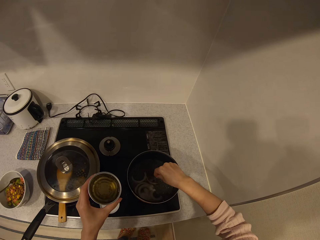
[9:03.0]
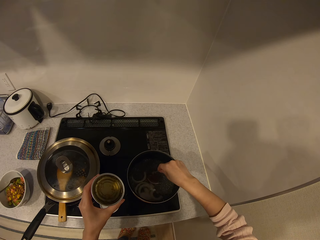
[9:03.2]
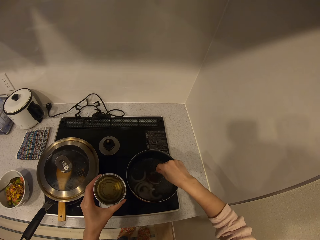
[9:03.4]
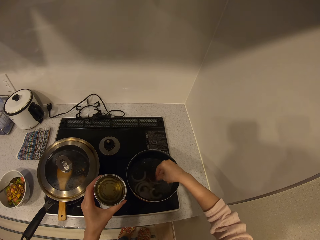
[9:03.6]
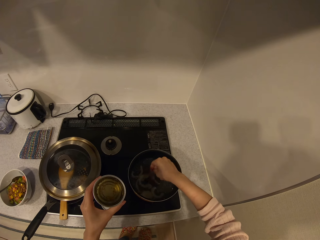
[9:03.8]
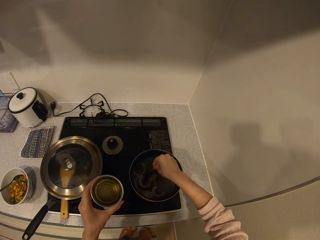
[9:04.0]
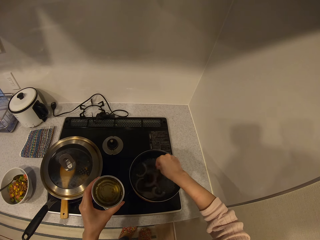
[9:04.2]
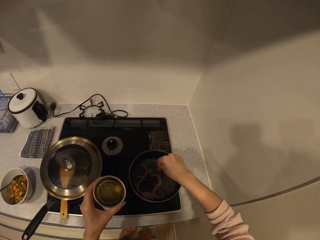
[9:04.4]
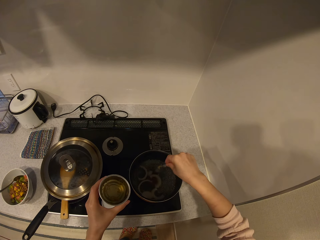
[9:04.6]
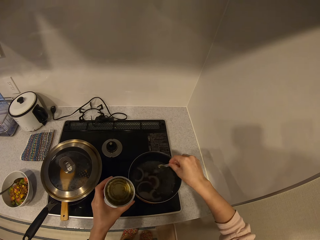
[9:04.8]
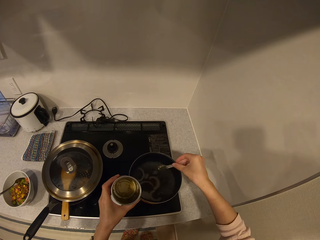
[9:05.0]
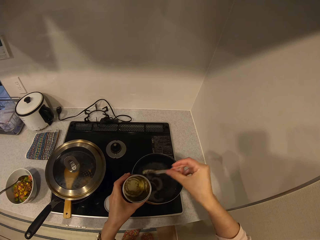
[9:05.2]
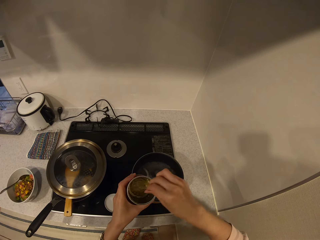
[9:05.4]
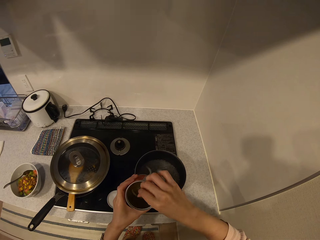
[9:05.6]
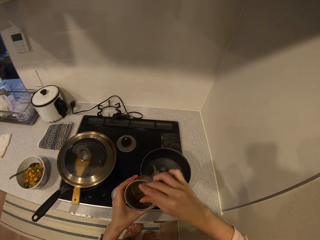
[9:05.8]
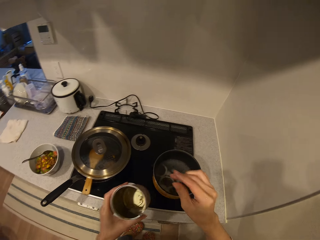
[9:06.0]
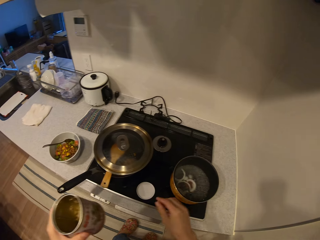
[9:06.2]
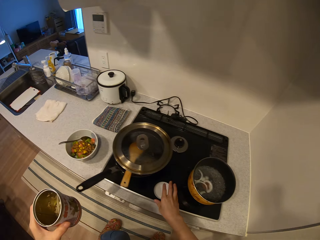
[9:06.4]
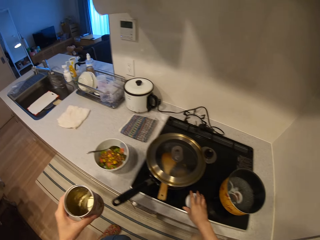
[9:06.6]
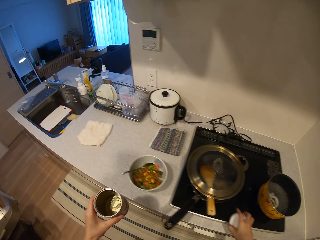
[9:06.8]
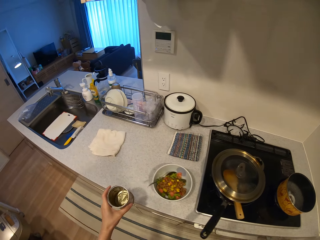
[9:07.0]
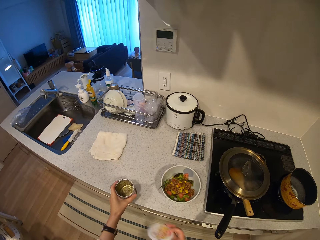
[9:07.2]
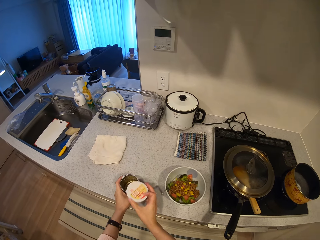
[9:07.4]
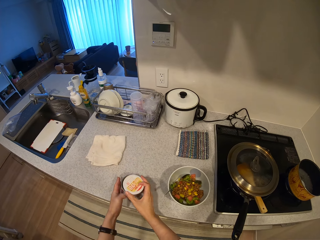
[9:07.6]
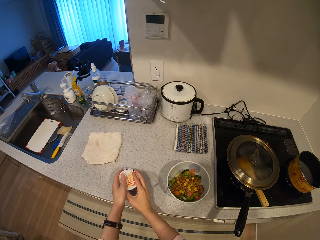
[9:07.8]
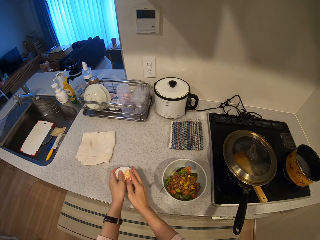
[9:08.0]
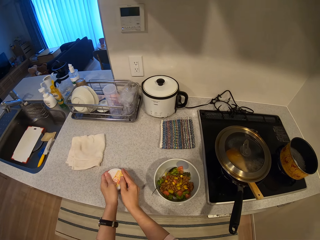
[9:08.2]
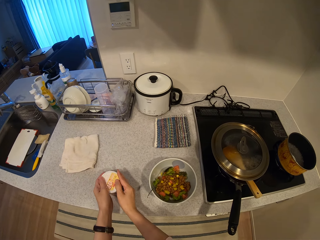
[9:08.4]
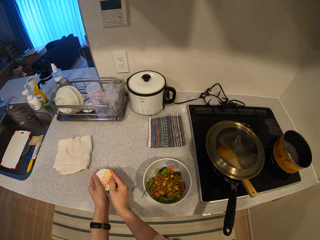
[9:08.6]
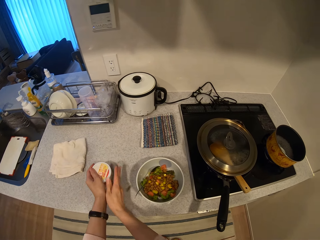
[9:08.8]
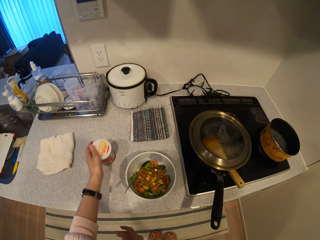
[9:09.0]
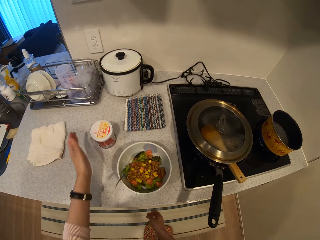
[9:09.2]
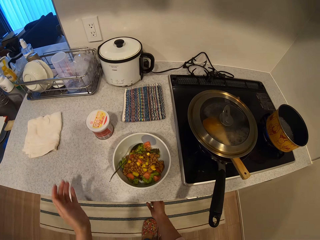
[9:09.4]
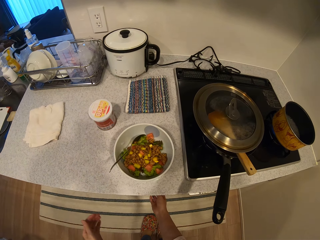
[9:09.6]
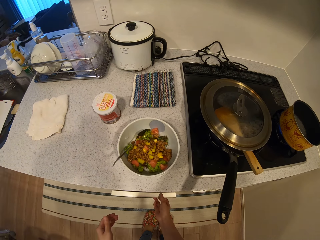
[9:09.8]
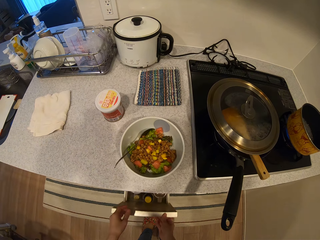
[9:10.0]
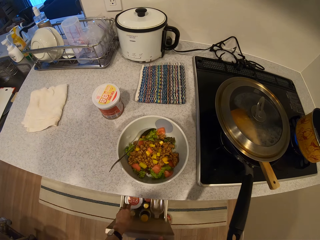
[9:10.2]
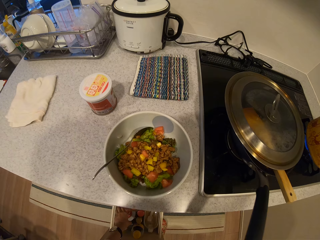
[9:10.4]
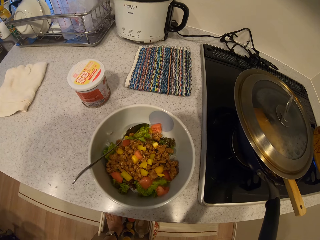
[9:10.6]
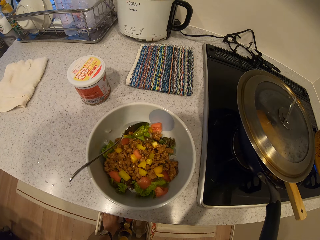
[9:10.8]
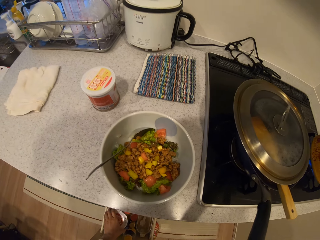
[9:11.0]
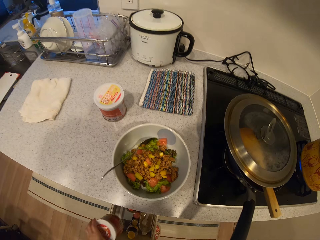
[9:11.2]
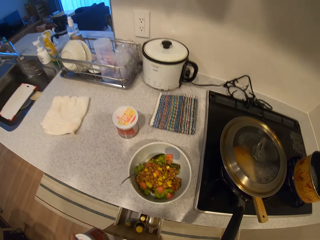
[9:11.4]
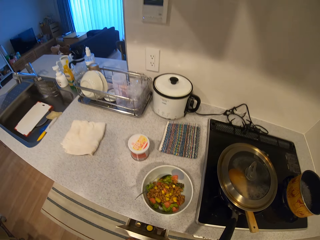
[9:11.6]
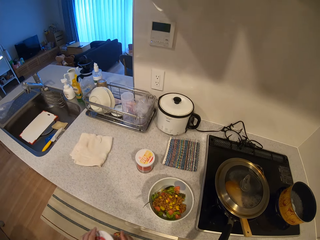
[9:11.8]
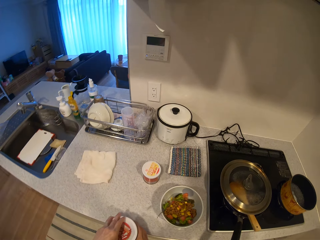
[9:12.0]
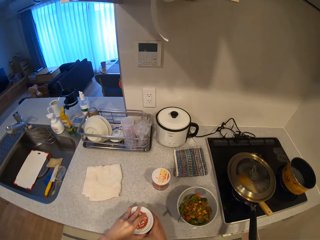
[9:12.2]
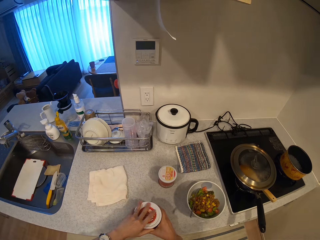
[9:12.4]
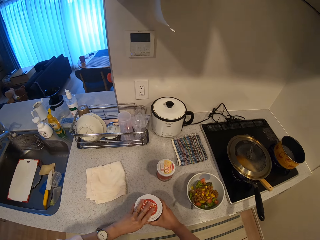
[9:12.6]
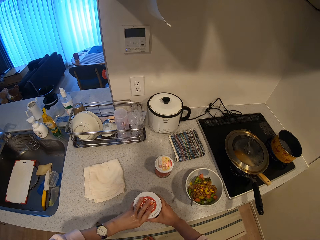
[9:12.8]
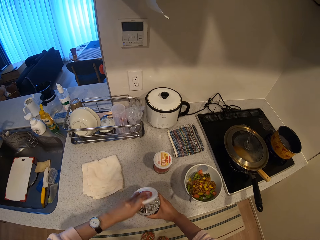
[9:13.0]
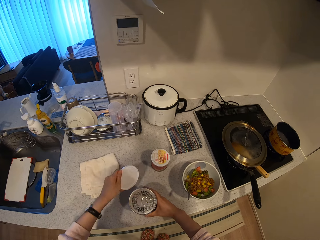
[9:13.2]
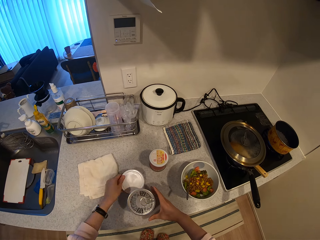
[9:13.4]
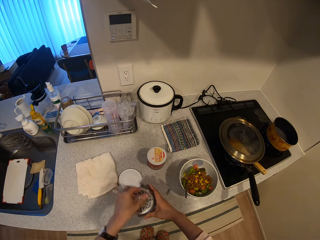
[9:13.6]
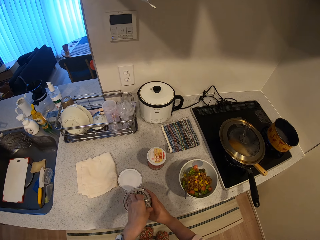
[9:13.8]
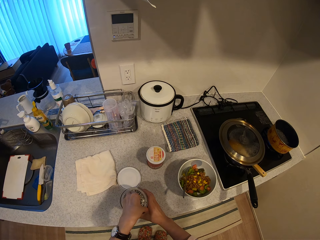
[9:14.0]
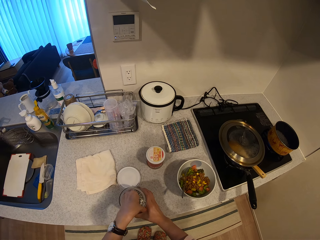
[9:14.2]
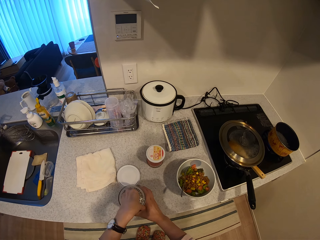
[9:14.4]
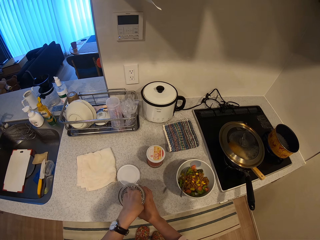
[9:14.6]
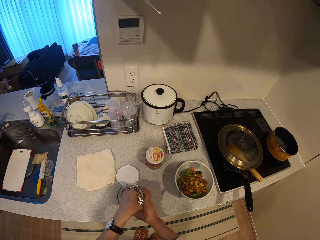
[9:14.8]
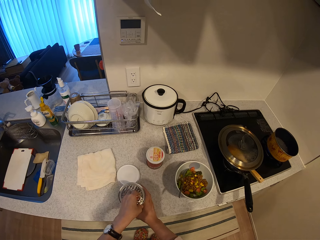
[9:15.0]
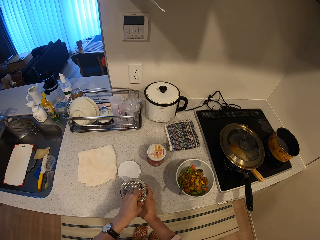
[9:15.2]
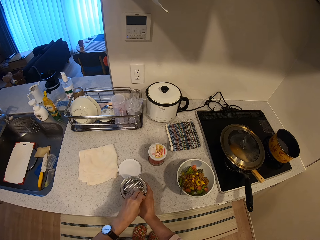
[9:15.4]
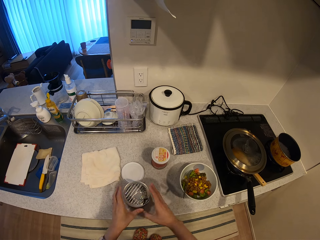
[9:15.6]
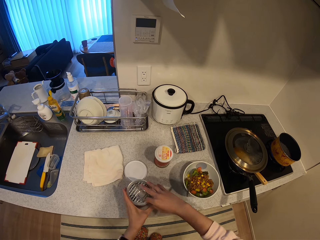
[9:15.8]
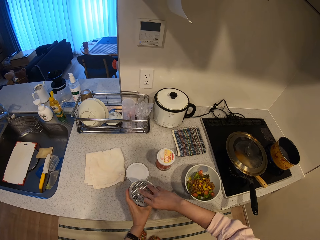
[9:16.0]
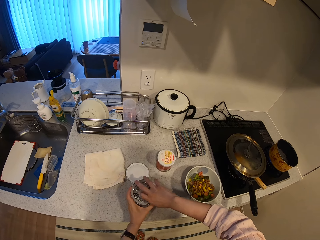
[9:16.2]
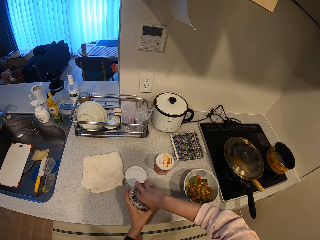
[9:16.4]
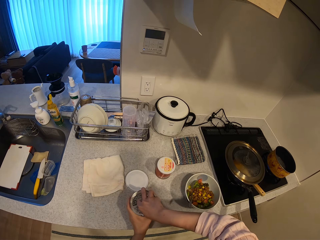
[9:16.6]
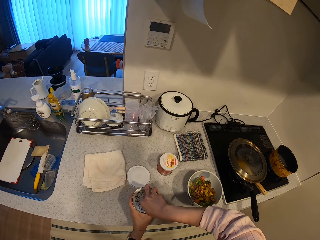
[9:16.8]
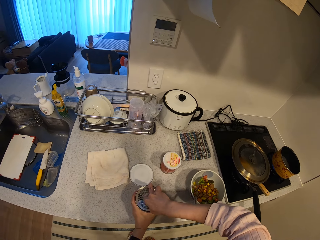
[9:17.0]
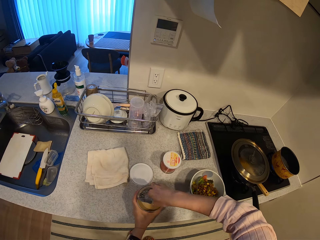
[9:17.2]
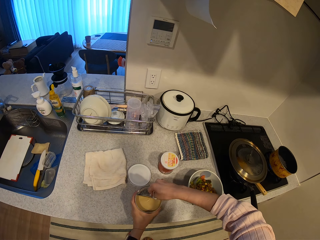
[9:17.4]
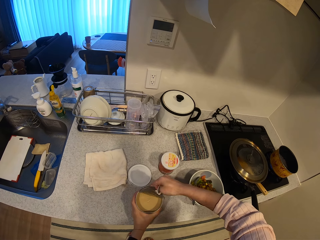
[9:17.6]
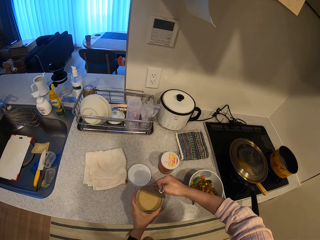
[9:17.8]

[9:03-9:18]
The camera wearer stirs the onions briefly with the scoop in the cooking pot. They drop the scoop into the can or container. They pick up the cover of the can from the can and drop the can on the kitchen slab or counter. They cover the can. They push the container on the counter. They open the counter drawer. They pick up another can from the drawer and close the drawer. They drop the can on the kitchen slab. They open the container on the counter and drop the container lid on the counter. They cut out the seal of the can.

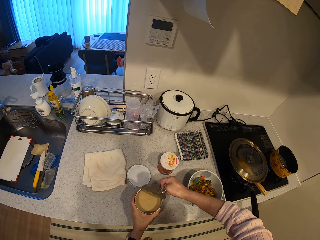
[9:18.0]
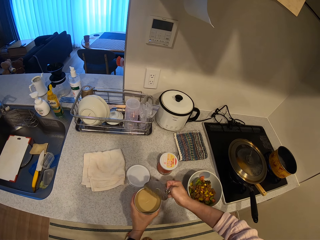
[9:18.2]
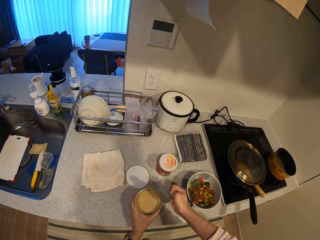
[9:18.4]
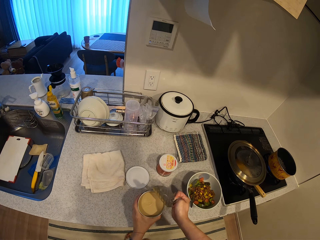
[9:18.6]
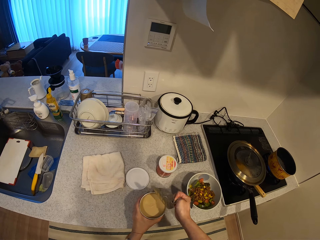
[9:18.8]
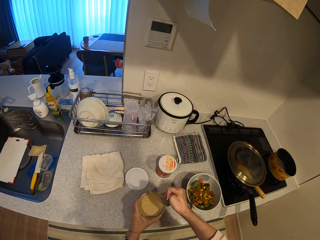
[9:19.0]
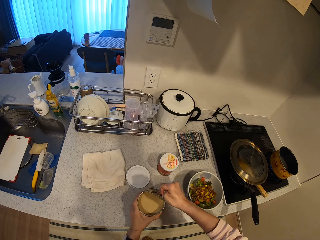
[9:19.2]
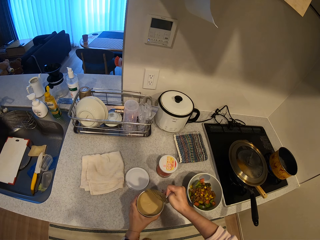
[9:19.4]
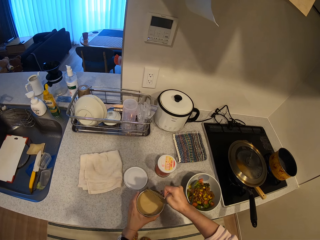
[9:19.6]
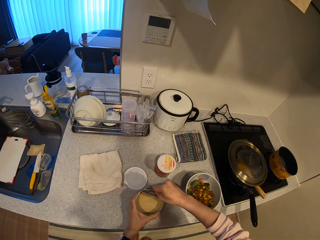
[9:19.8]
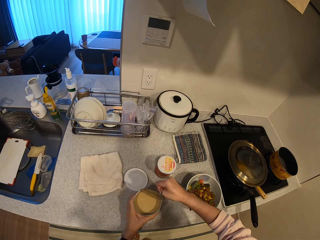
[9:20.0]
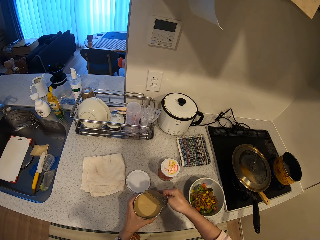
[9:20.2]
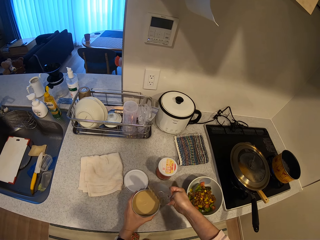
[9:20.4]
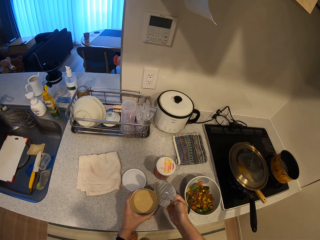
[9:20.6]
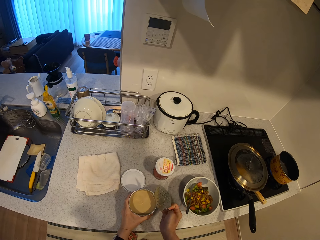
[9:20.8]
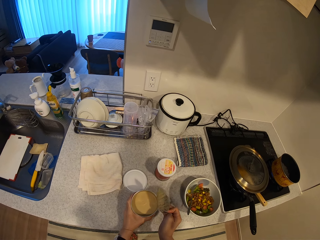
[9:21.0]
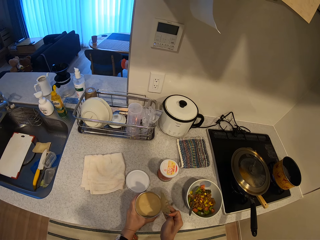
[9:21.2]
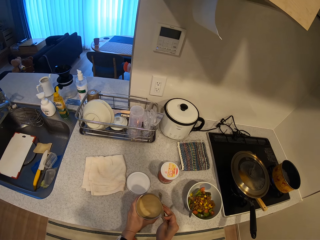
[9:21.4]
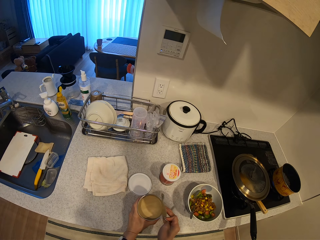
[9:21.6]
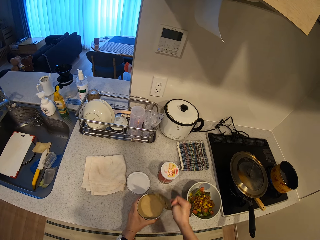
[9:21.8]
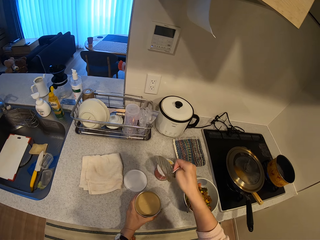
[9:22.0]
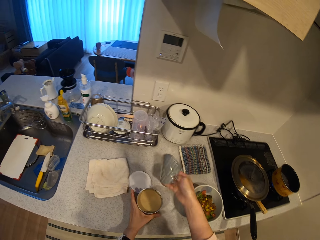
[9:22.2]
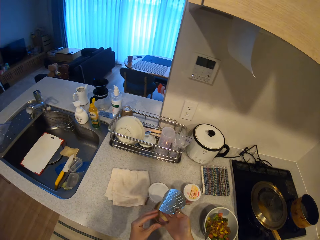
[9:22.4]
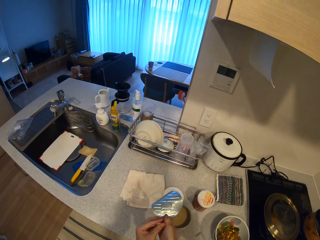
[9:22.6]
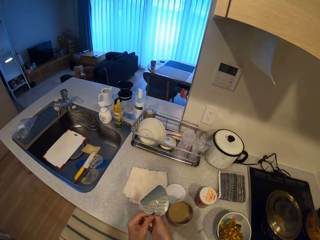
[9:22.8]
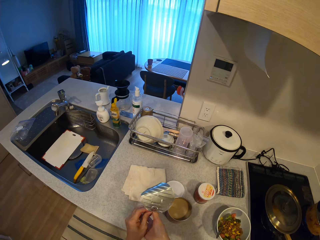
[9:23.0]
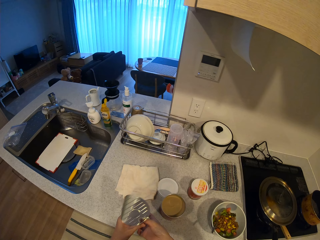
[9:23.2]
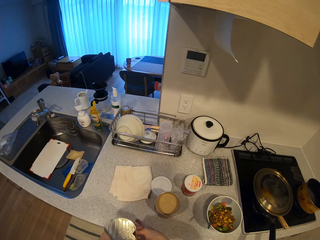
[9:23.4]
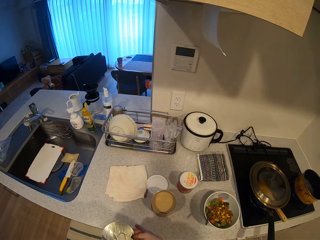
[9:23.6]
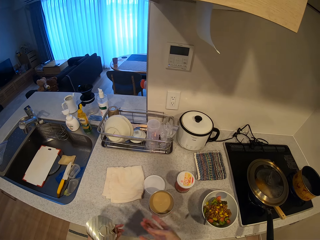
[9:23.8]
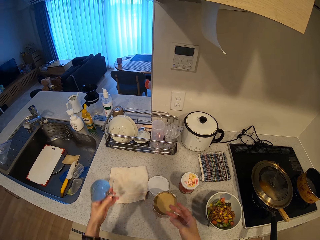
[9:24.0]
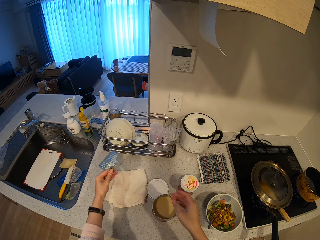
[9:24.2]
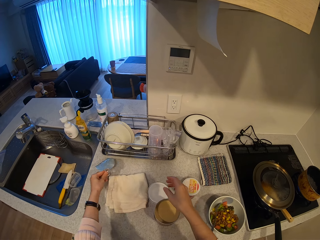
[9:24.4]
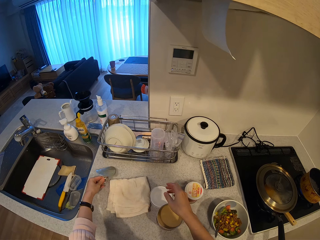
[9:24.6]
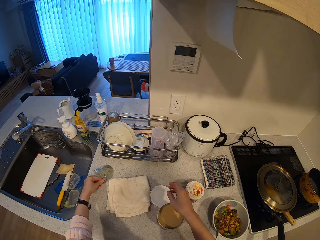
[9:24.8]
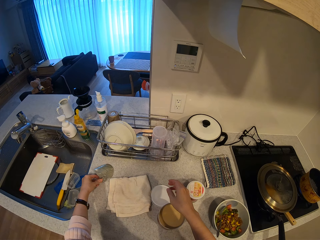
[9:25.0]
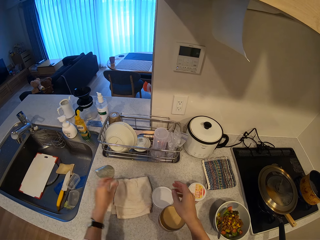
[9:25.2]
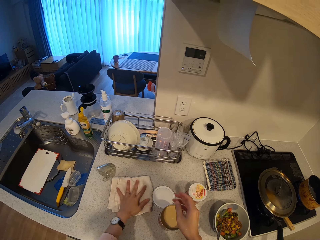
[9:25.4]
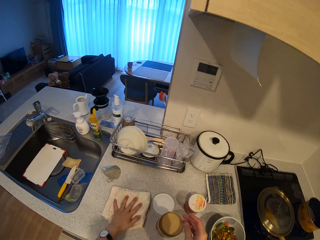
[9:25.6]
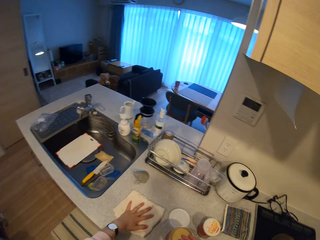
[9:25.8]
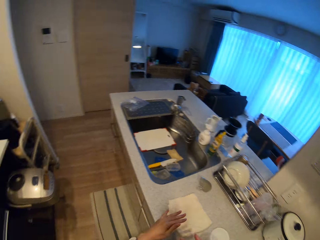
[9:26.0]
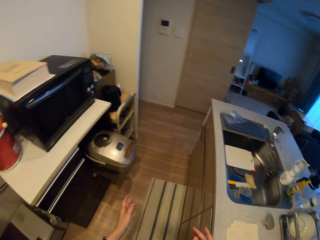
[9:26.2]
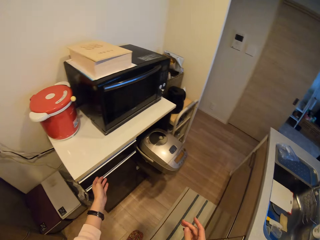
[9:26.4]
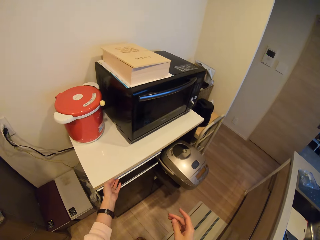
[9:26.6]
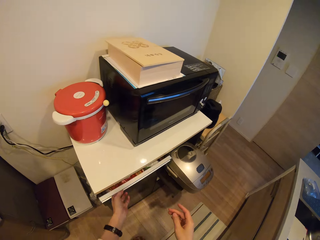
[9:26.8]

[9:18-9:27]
The camera wearer passes the seal to her left hand. She holds the lid. She places the seal on the kitchen slab. She moves a napkin on the kitchen slab.
